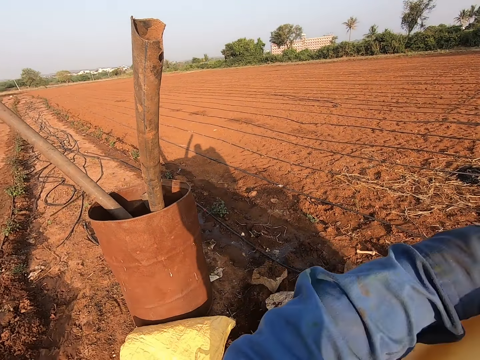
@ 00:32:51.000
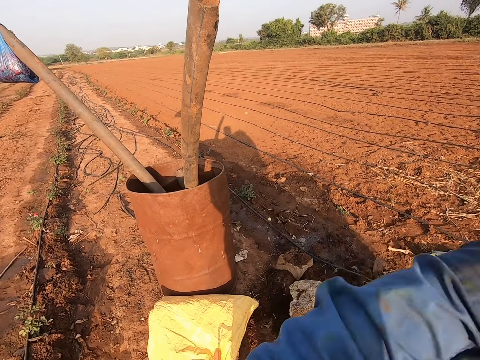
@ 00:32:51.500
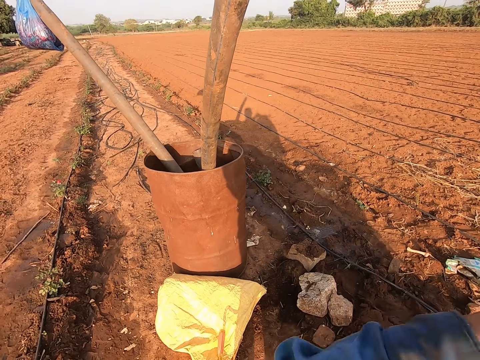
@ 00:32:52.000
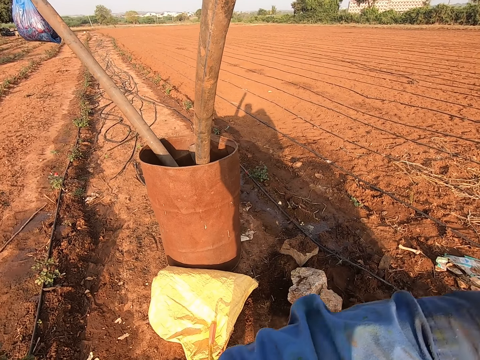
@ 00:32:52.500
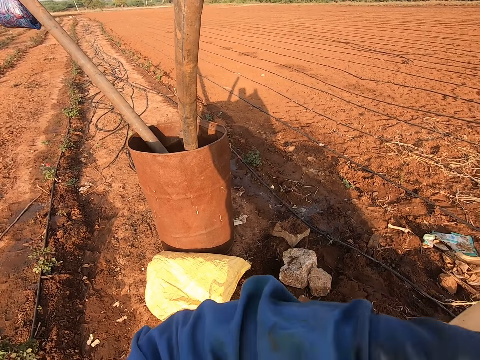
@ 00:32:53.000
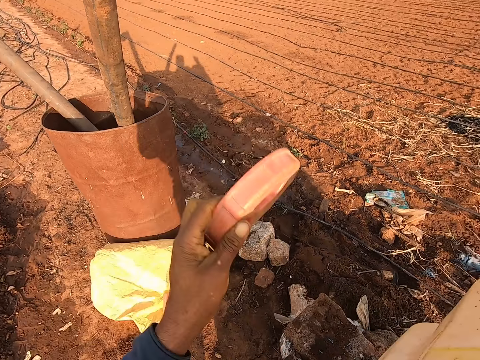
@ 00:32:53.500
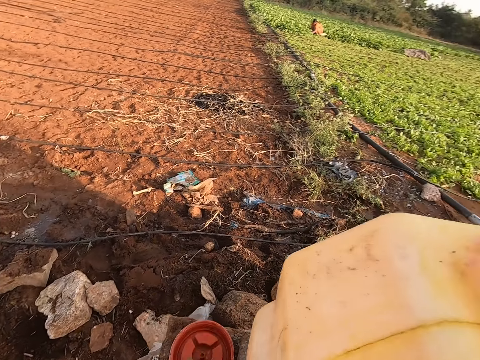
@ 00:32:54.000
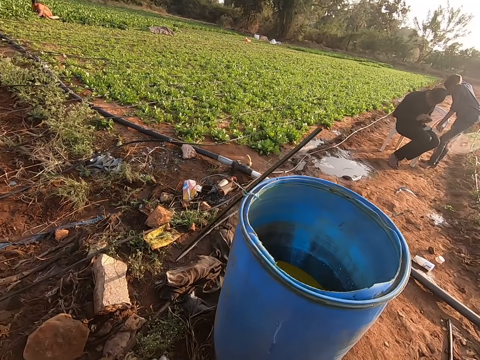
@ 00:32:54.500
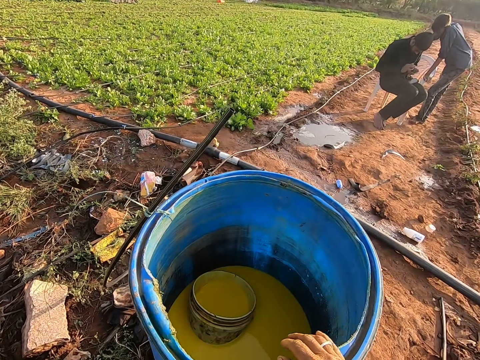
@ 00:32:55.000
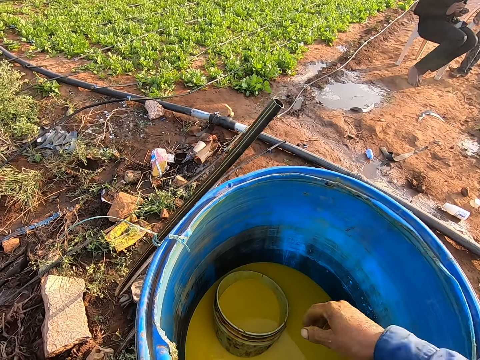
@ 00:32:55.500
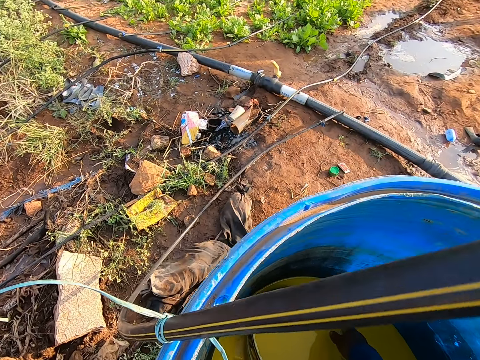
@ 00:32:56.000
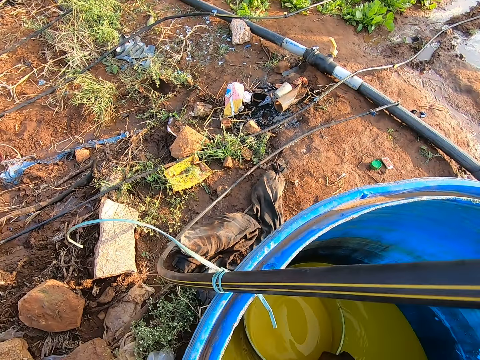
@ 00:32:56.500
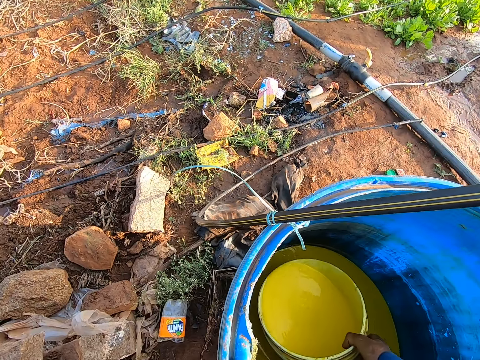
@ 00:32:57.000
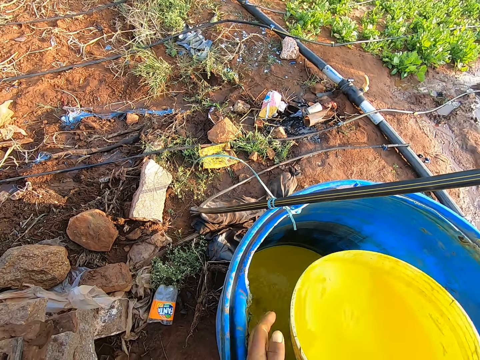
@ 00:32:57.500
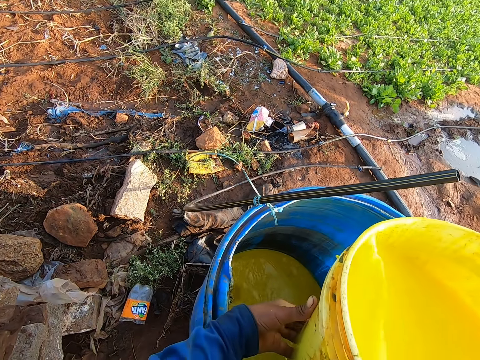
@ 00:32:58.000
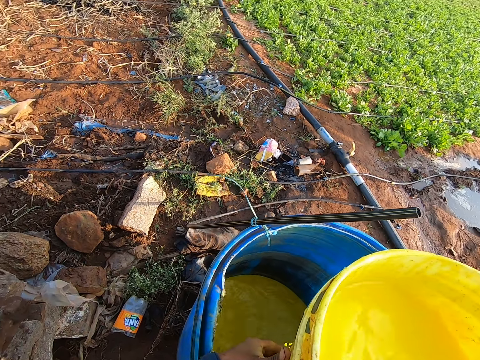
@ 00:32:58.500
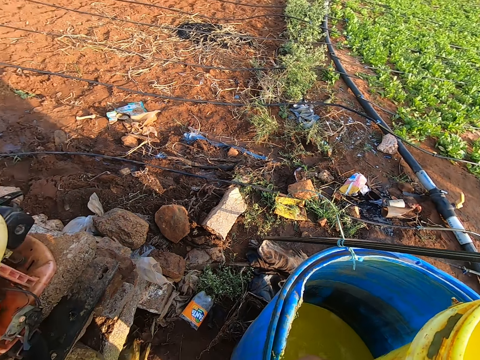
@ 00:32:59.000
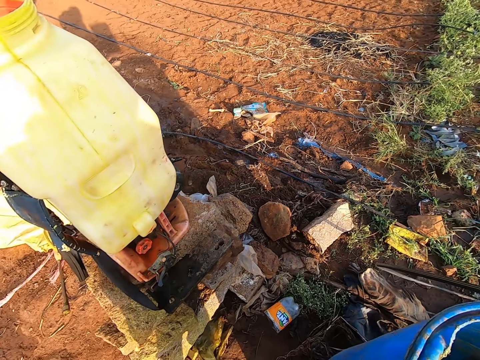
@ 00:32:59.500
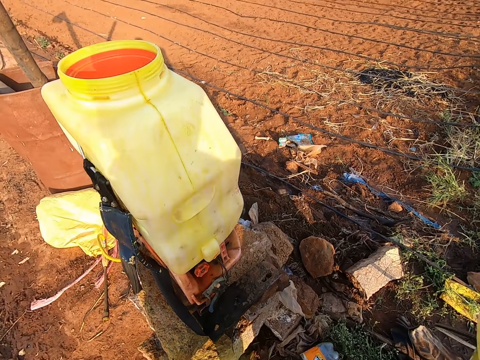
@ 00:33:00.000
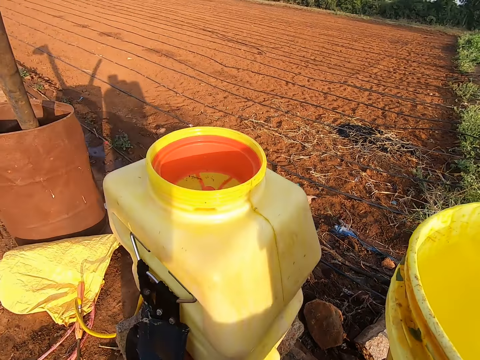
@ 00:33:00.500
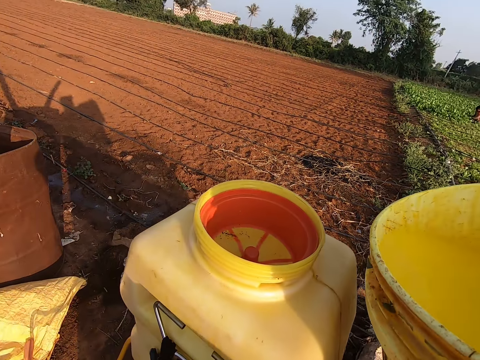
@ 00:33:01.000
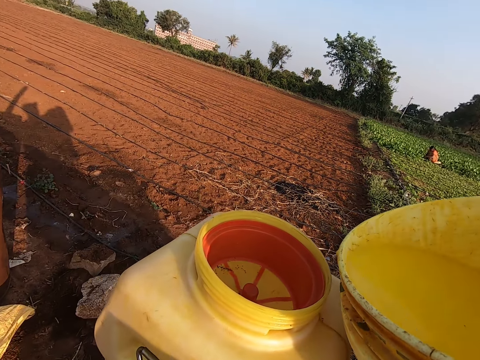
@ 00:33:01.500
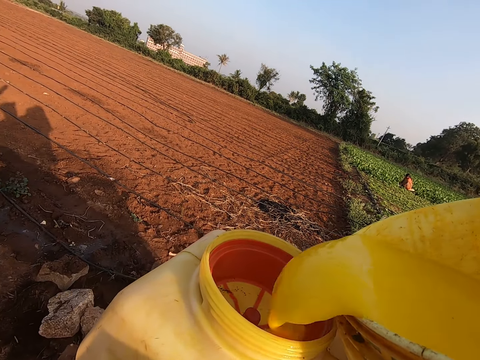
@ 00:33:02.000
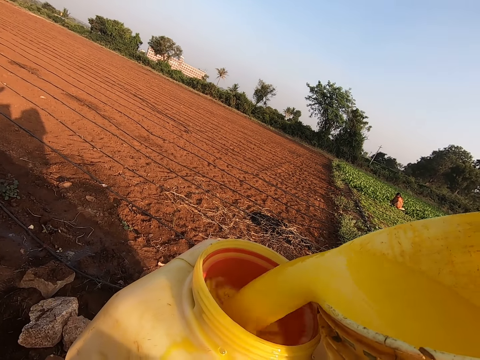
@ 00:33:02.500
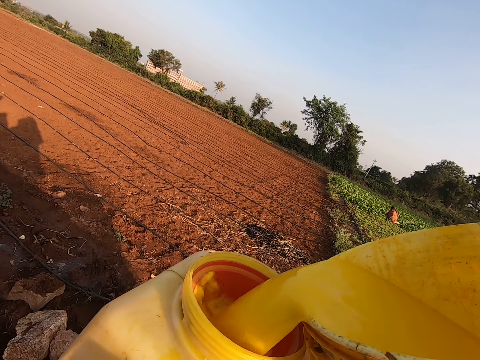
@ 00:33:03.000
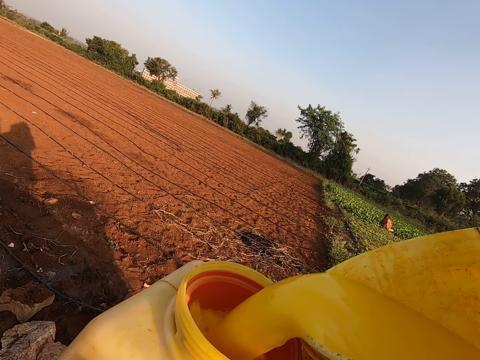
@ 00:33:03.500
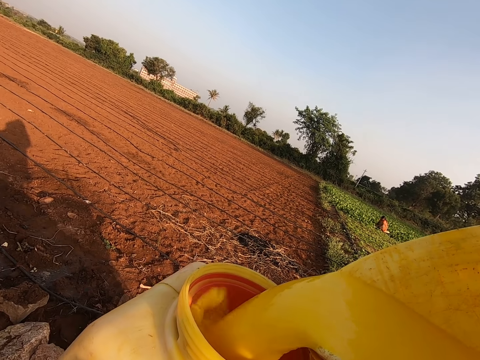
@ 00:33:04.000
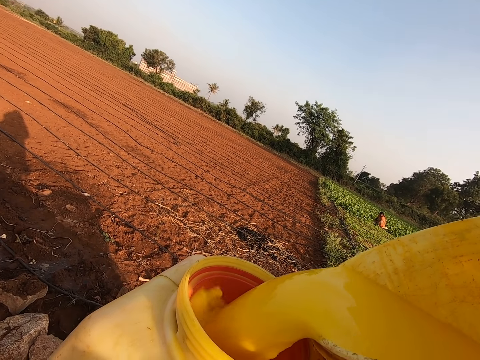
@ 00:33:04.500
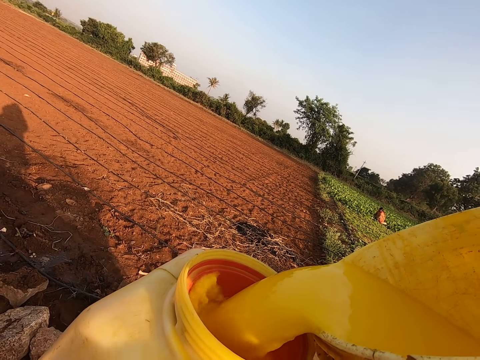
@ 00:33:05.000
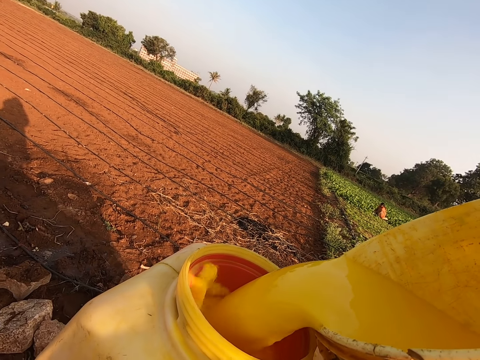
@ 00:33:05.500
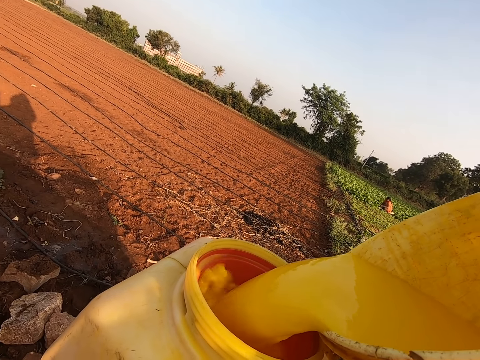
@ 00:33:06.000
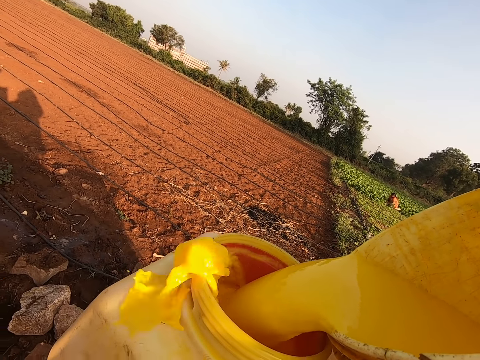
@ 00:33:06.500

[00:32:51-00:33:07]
The camera wearer looks around. He places the lid on a stone with his left hand. He picks a handful of insecticide from a drum with a plastic bowl in his right hand. He places his left hand on the plastic bowl in his right hand. He pours the insecticide from the plastic bowl into the knapsack sprayer's tank with his right hand.

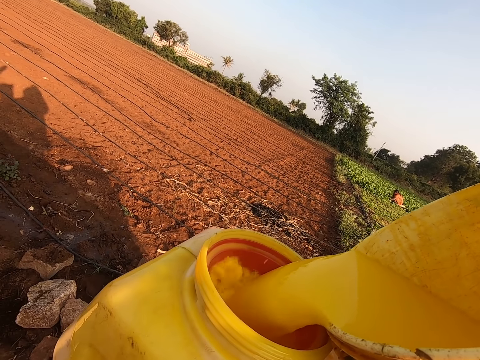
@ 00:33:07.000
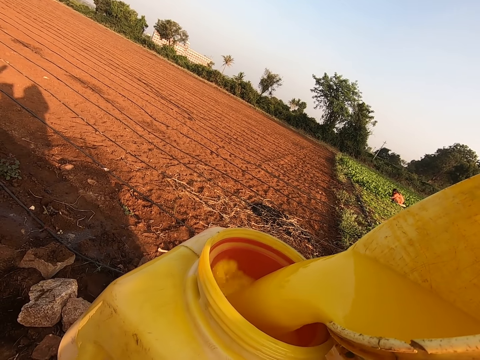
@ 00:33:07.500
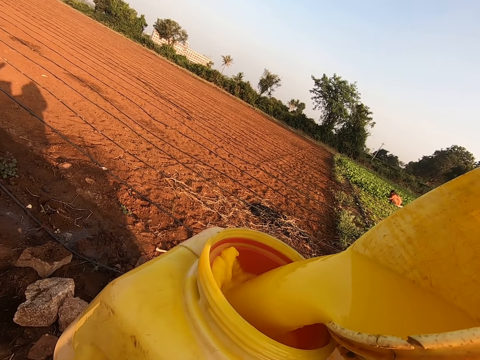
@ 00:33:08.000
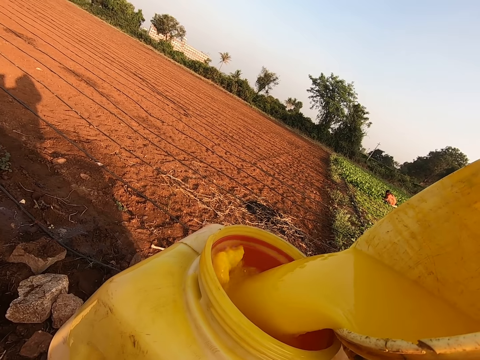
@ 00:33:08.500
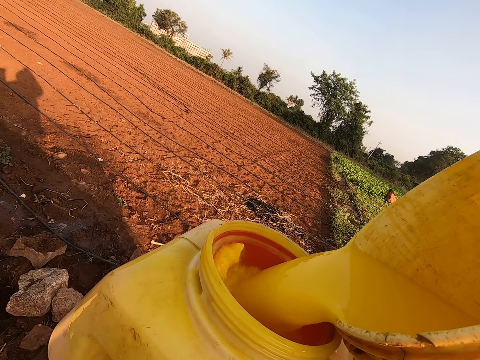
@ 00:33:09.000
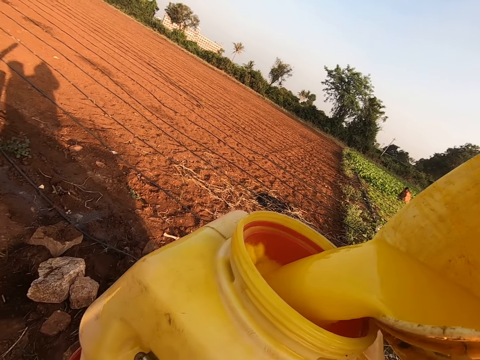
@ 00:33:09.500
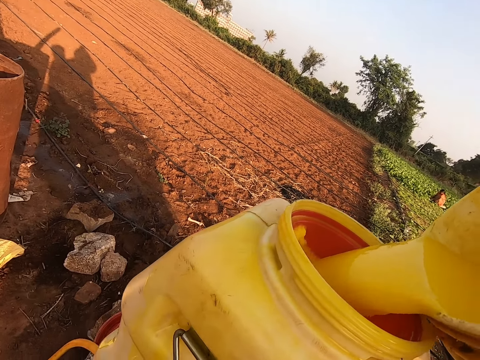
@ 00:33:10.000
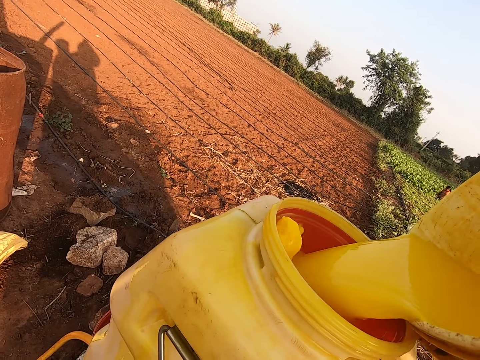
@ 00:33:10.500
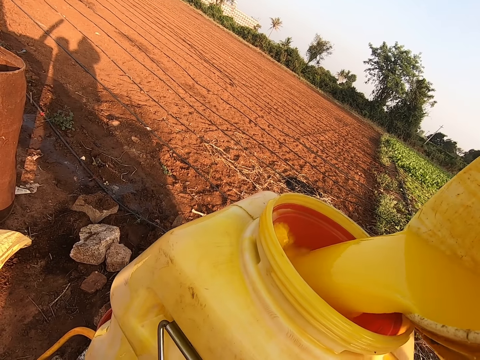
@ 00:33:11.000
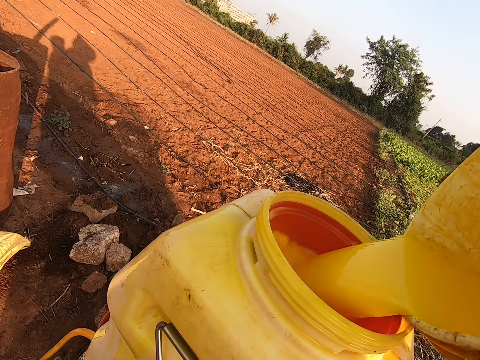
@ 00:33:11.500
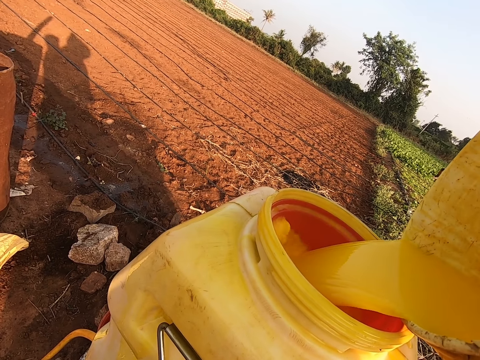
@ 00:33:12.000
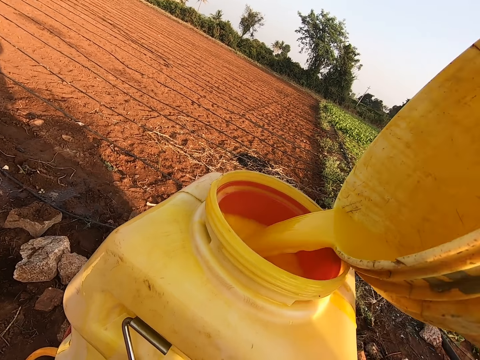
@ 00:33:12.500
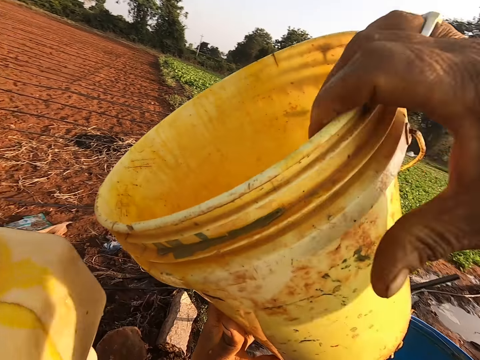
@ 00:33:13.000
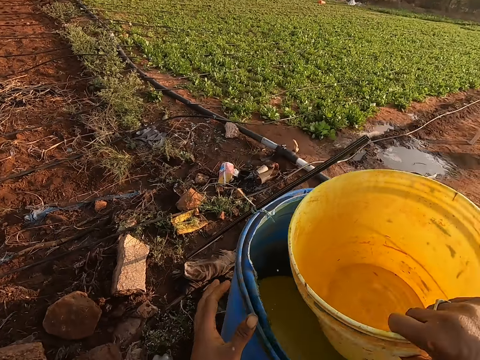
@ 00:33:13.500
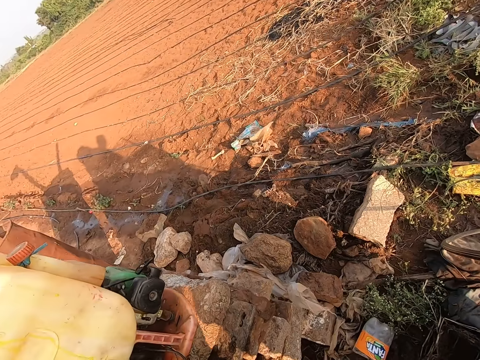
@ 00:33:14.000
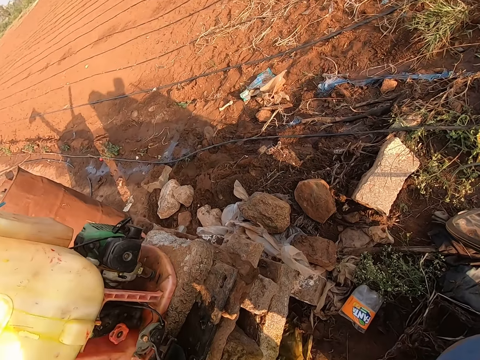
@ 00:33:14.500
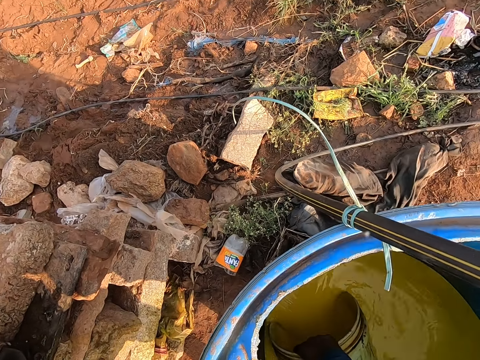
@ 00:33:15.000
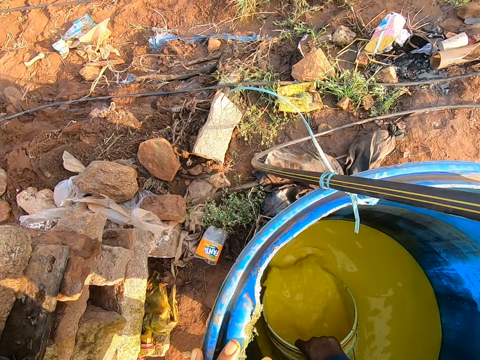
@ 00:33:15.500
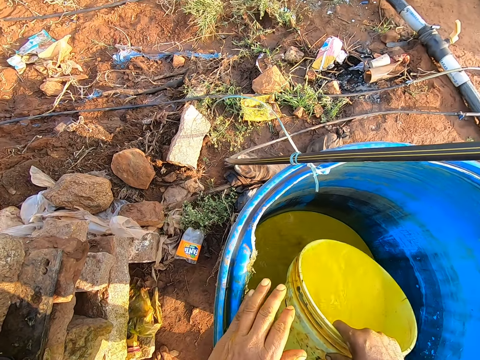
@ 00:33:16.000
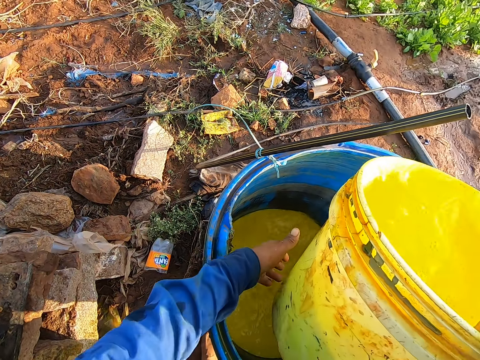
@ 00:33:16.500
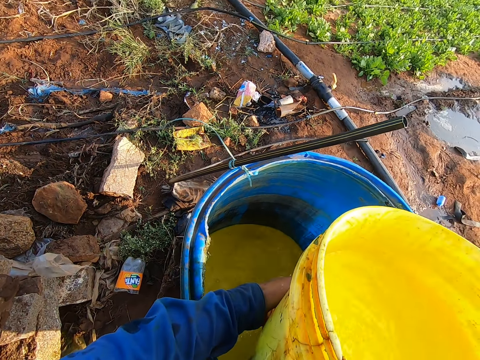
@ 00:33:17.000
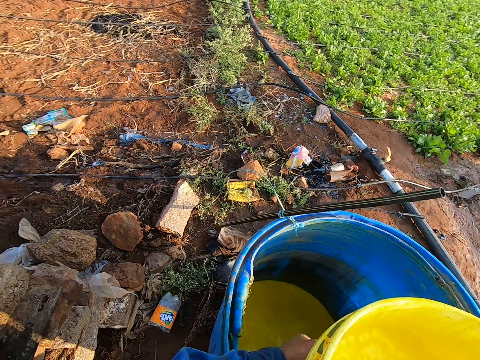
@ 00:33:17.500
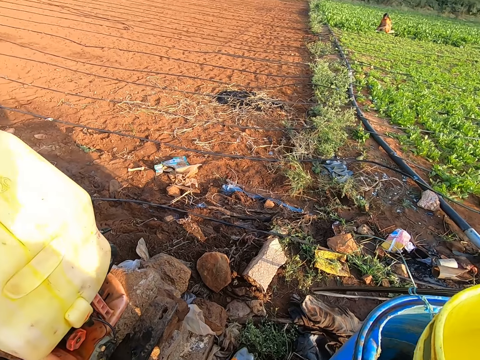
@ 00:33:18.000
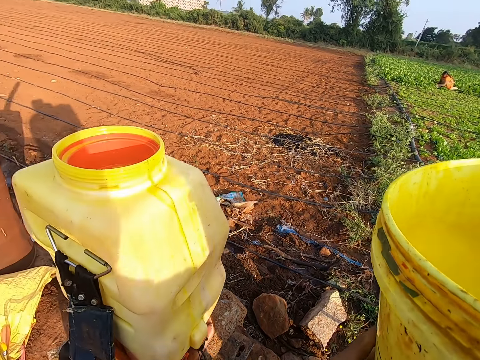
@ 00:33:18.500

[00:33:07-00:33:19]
The camera wearer picks a handful of insecticide from the drum with the plastic bowl in his right hand. He places his left hand on the plastic bowl in his right hand.
